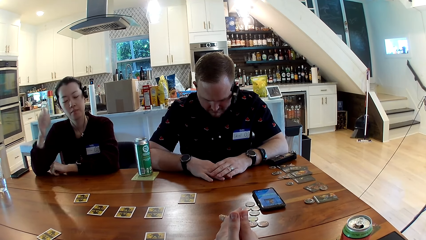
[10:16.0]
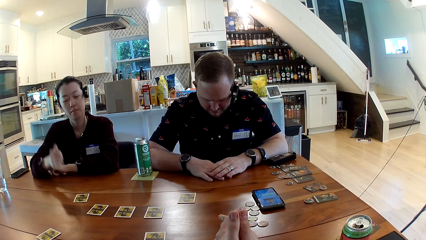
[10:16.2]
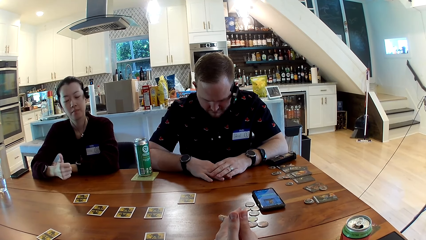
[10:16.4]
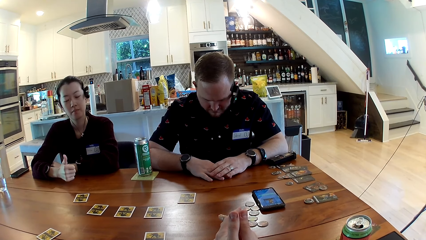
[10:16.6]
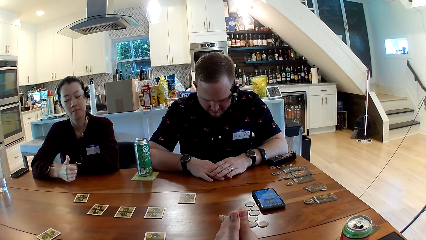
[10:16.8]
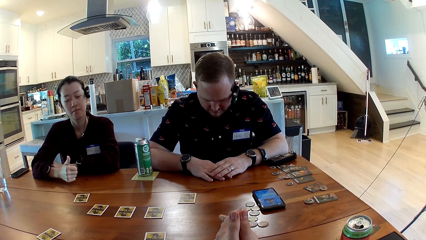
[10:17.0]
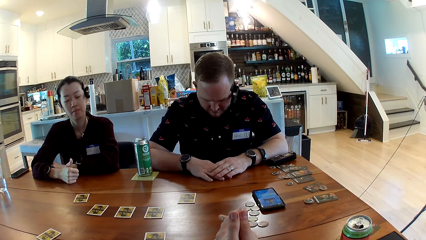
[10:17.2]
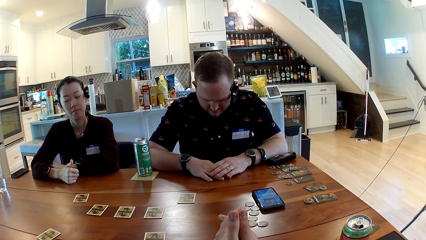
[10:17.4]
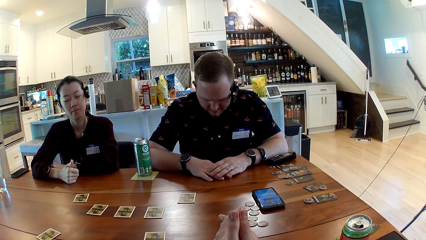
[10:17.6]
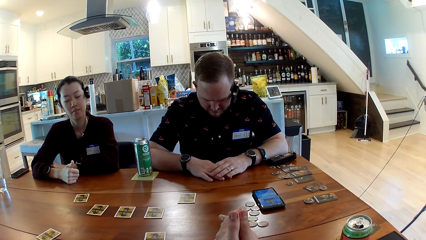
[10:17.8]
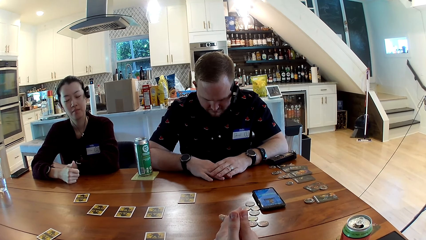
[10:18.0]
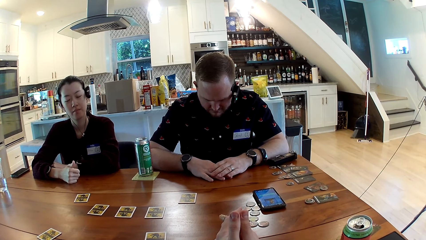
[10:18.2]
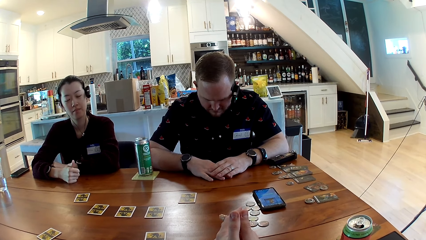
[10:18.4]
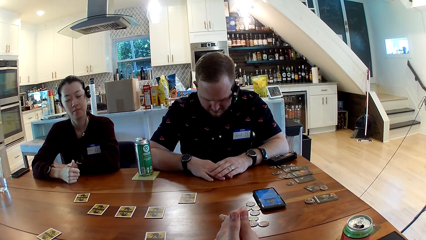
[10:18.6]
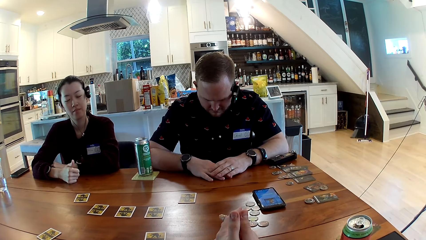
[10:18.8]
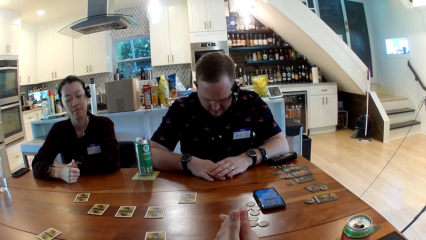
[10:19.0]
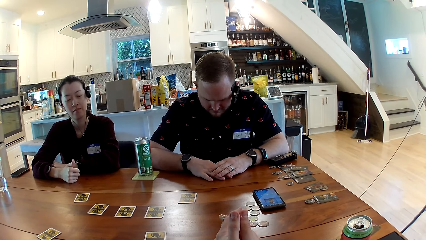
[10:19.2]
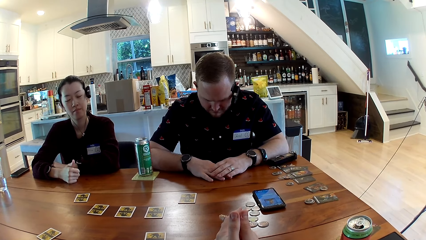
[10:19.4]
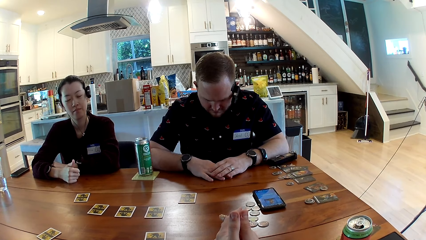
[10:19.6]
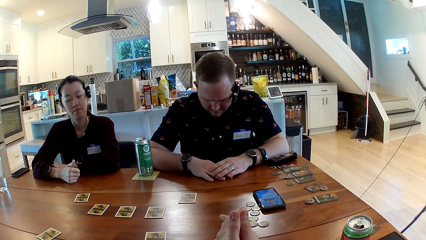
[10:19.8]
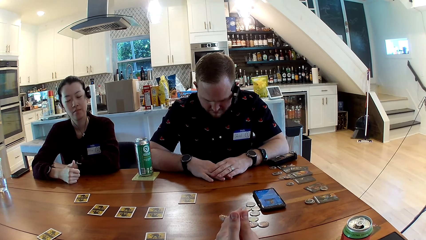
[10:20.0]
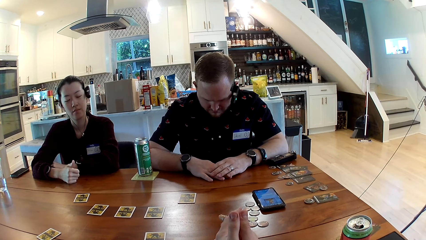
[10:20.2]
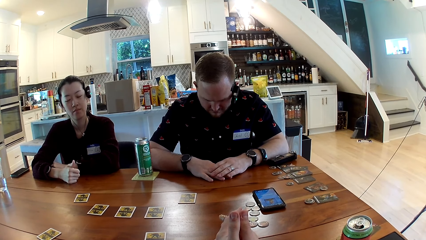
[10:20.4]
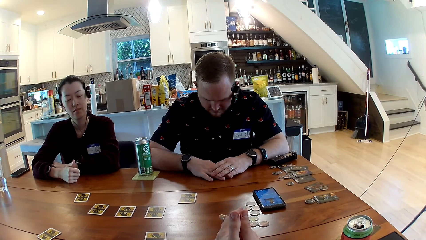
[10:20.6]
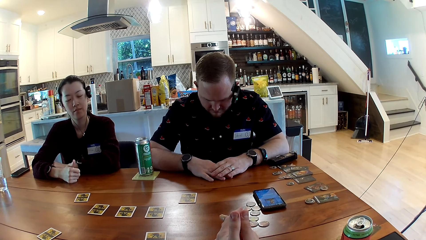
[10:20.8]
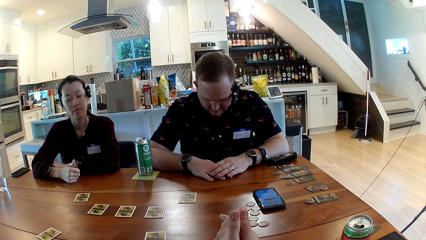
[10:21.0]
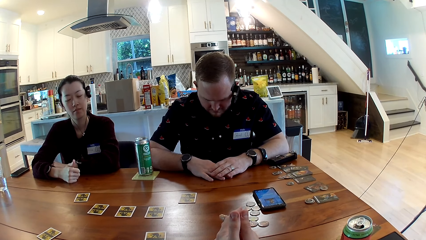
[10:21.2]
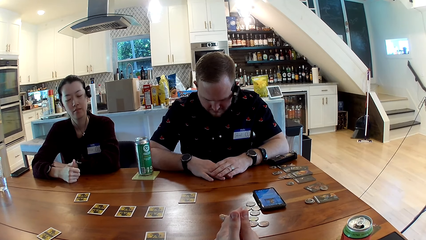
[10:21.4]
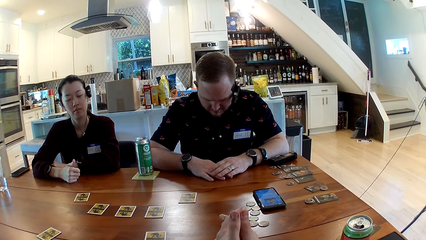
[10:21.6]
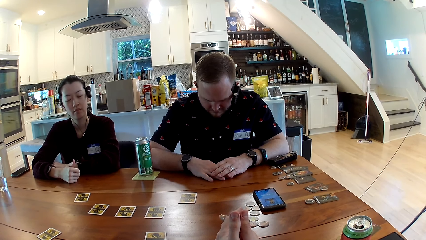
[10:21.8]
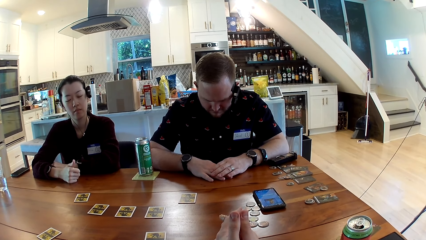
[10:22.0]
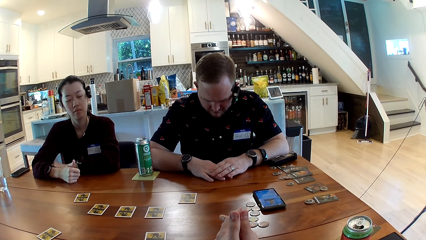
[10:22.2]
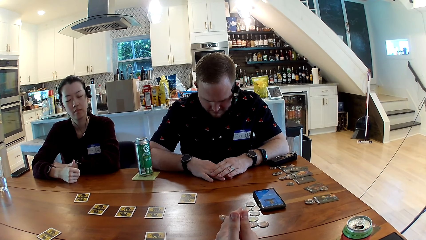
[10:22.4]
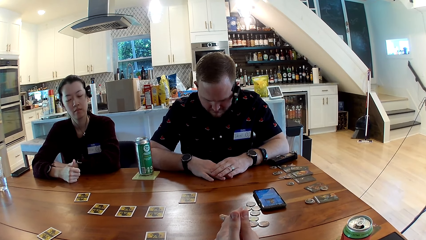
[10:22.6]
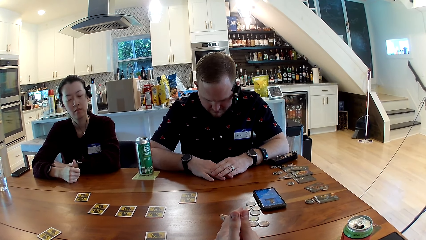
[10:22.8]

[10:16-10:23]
The woman sticks up her right thumb. She puts the hand on the table.

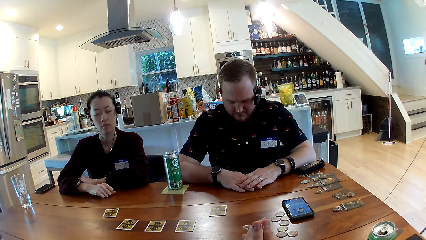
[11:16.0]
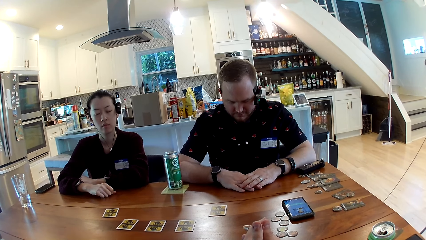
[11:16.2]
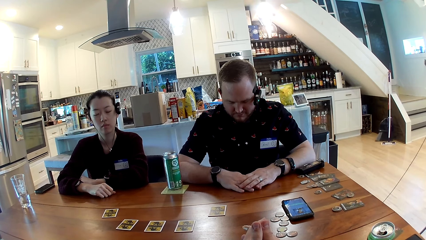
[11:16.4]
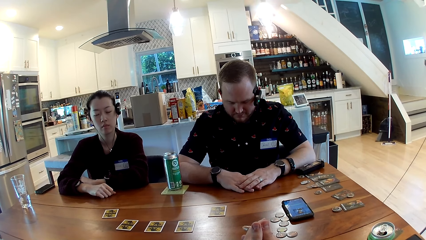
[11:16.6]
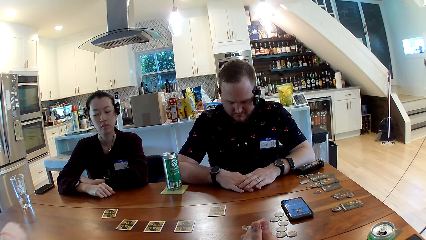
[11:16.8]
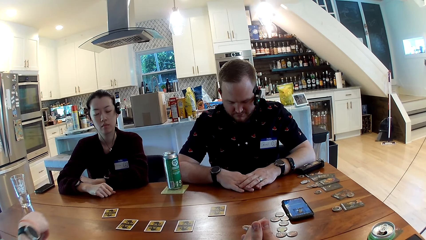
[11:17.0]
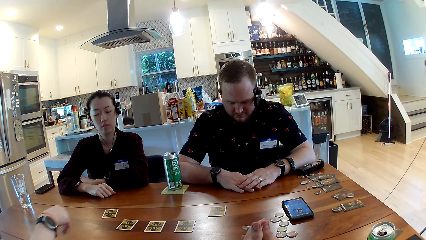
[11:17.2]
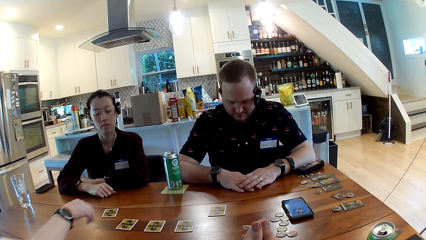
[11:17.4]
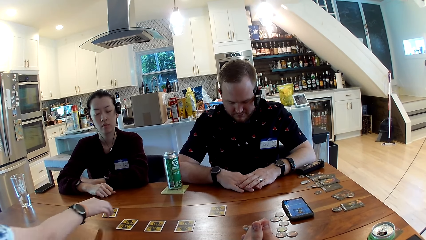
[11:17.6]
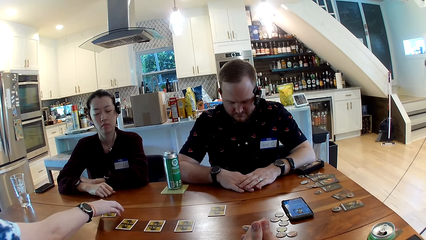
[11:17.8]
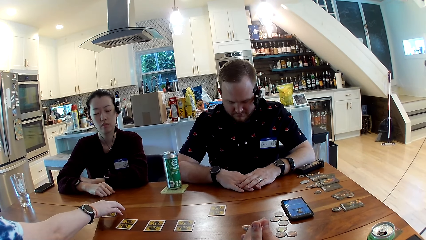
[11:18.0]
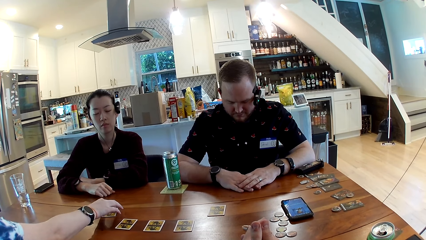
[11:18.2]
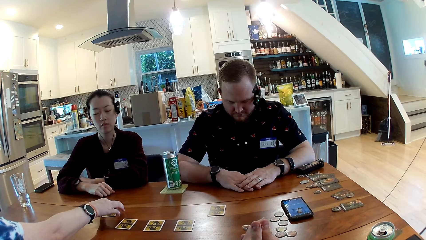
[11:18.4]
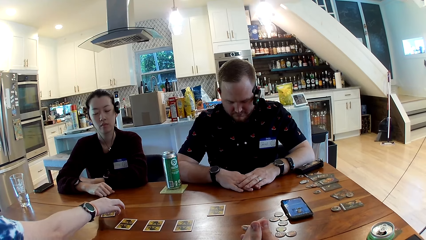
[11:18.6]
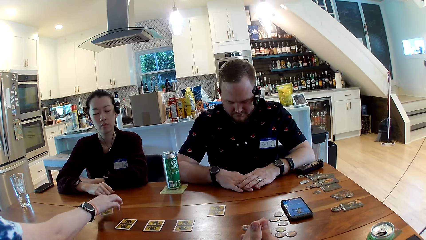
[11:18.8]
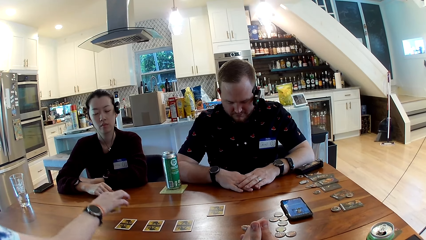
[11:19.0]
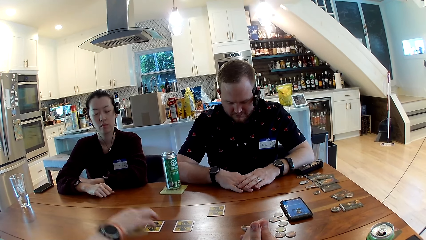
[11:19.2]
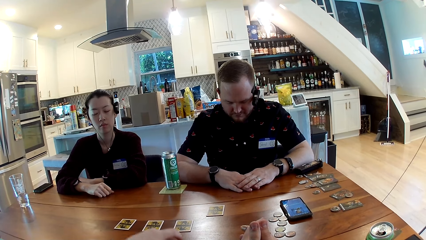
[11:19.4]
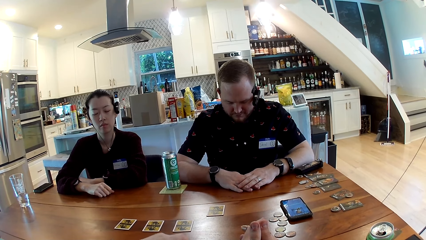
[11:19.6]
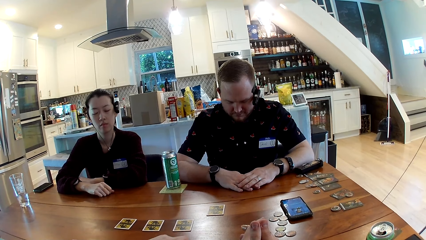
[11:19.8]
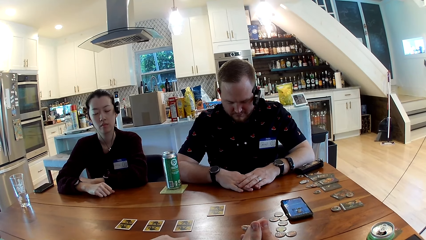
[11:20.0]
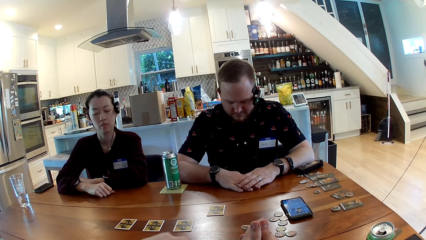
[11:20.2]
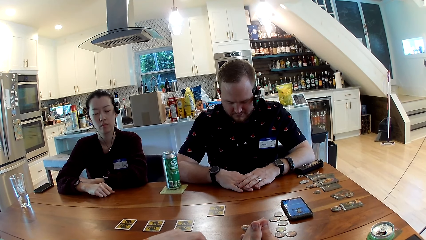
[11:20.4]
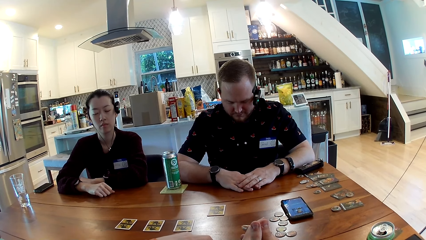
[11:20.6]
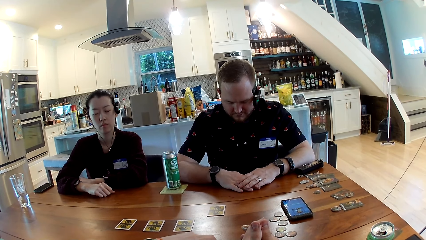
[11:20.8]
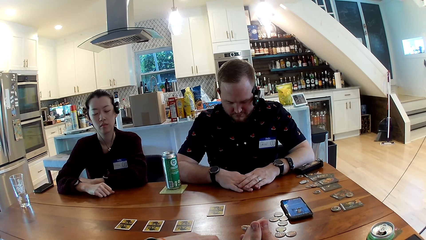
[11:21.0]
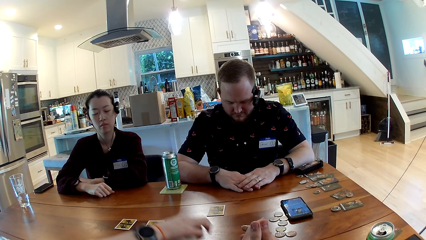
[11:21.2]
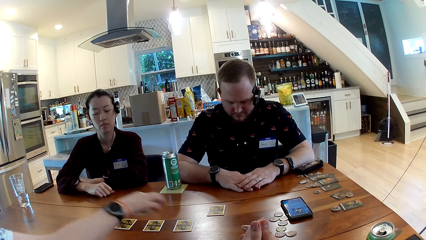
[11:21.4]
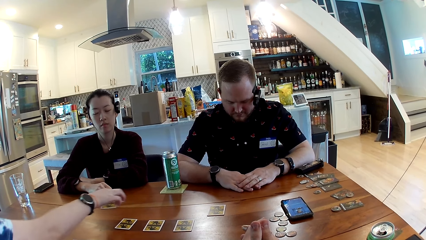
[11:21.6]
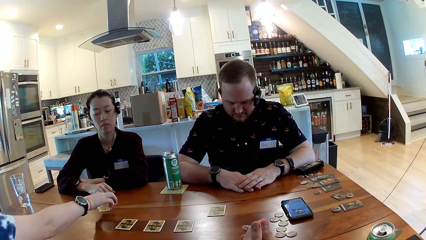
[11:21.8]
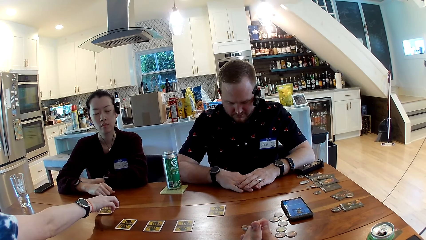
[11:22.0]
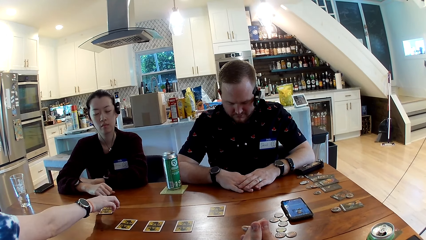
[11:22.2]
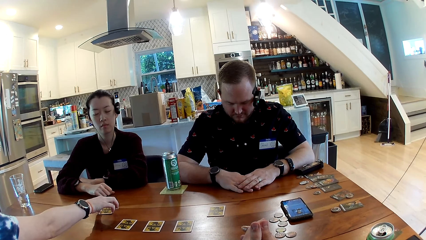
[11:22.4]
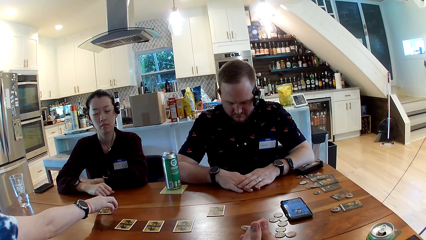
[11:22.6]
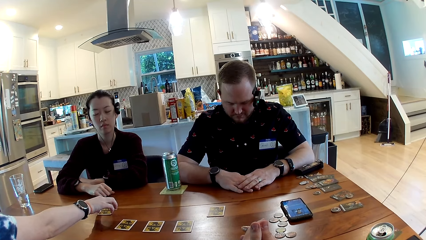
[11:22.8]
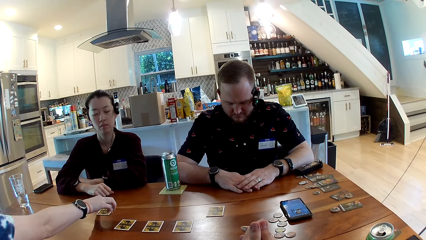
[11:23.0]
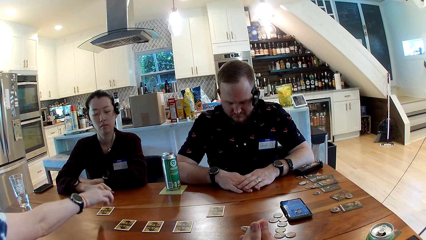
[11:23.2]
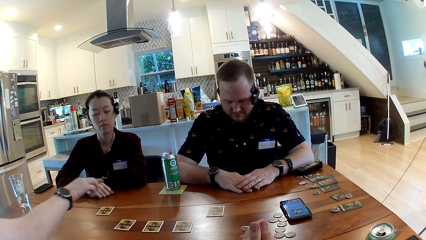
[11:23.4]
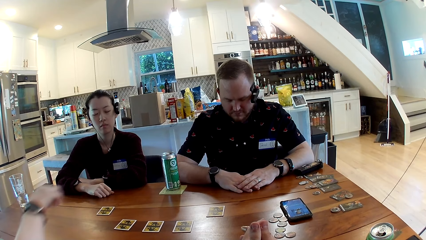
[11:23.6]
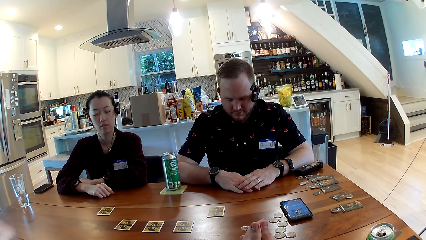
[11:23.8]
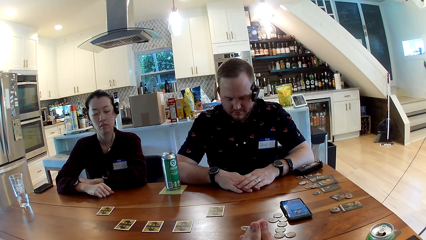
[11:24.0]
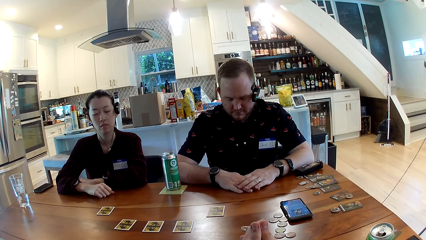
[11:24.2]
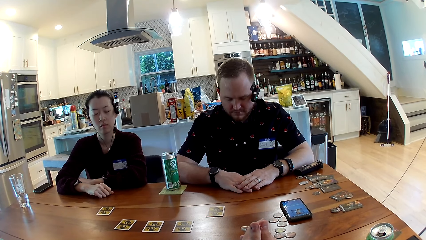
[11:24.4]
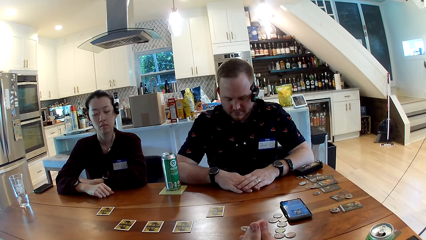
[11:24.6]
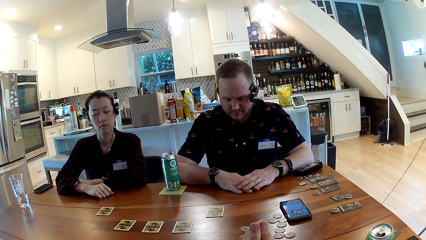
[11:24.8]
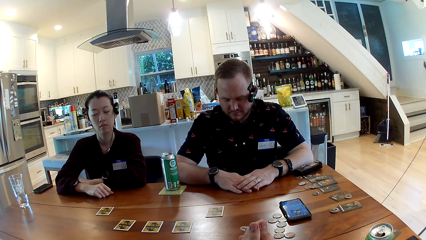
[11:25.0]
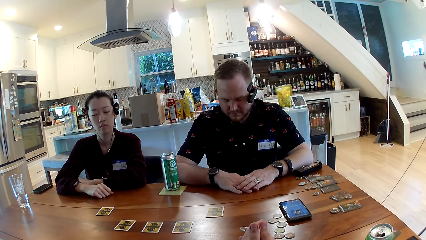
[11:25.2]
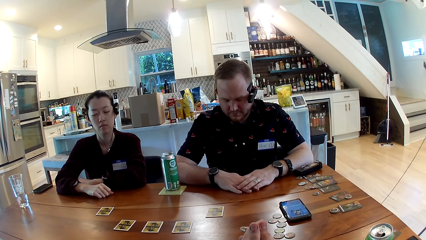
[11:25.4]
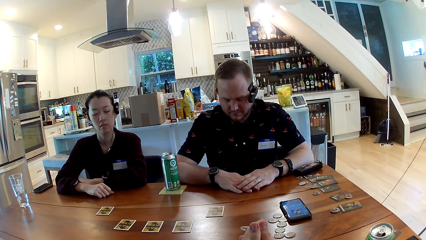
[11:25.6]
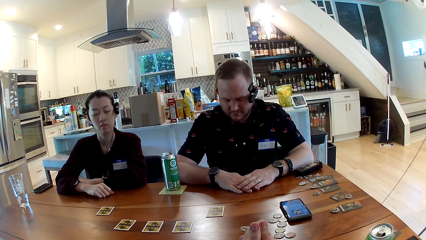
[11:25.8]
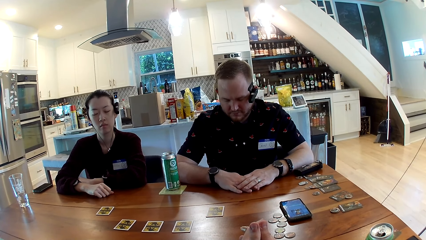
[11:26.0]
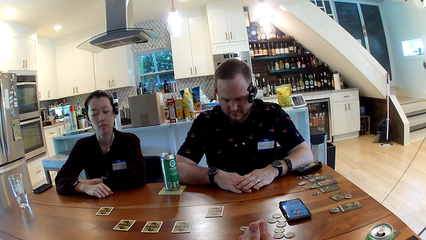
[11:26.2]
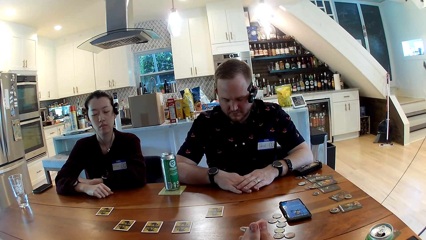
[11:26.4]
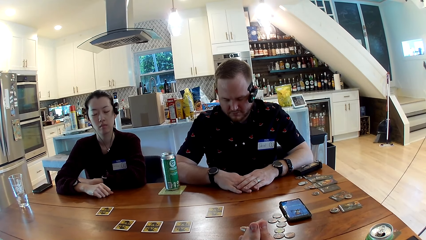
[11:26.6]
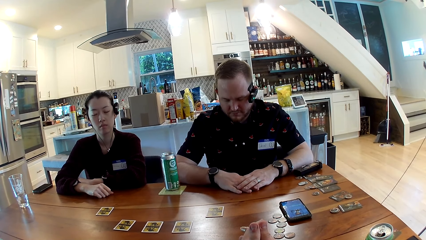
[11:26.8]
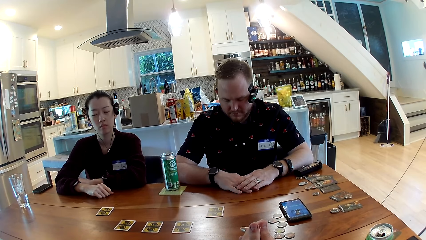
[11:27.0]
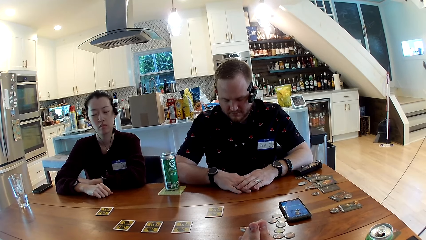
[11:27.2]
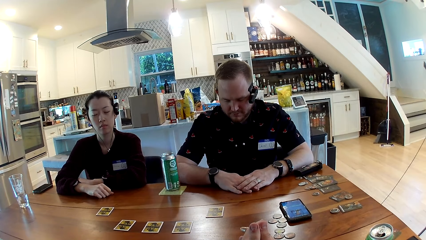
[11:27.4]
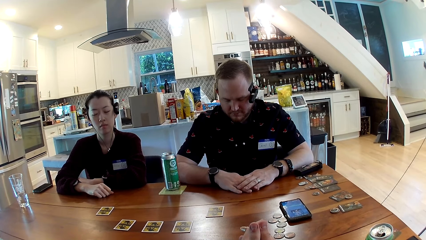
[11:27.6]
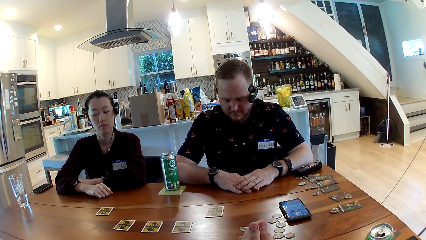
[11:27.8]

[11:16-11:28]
The woman takes a card from the table with her right hand. She puts the card on the table. She places the card on the table with her right hand.
